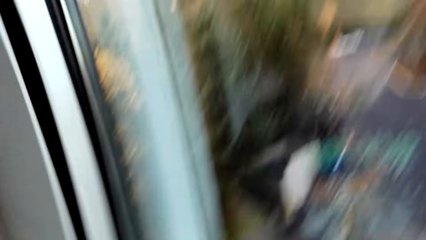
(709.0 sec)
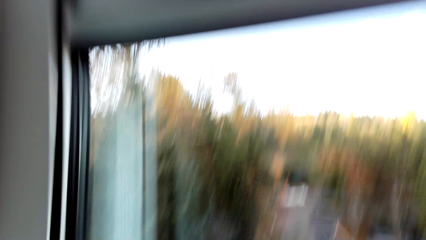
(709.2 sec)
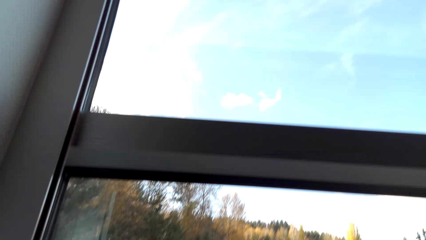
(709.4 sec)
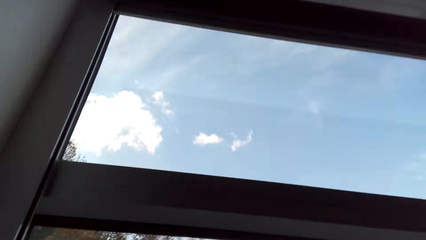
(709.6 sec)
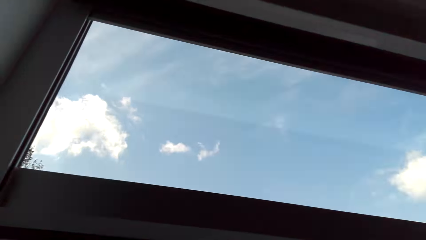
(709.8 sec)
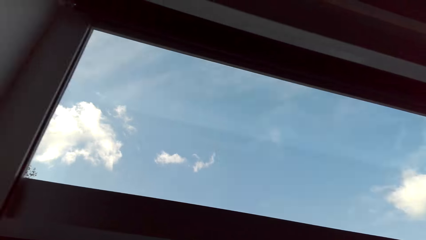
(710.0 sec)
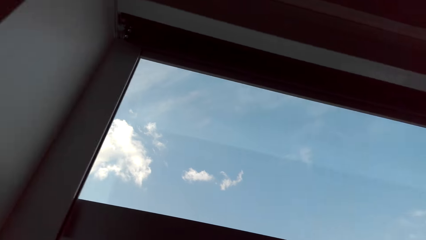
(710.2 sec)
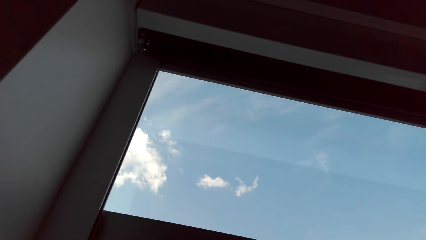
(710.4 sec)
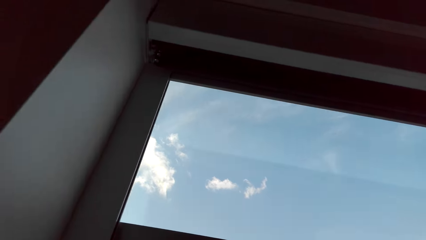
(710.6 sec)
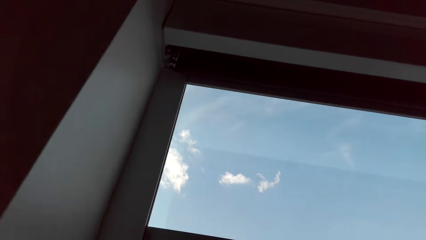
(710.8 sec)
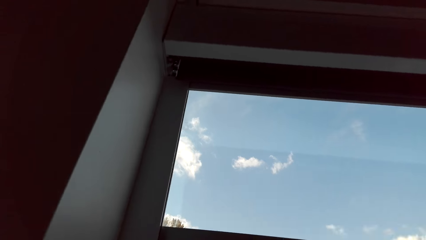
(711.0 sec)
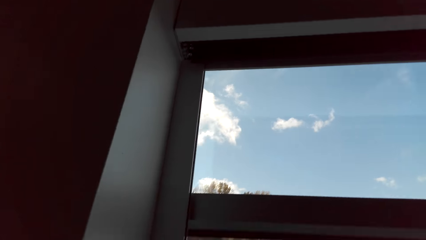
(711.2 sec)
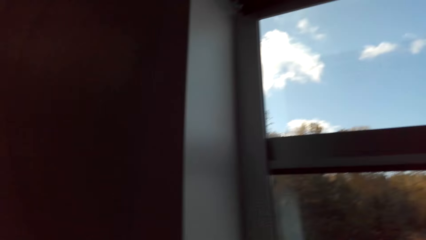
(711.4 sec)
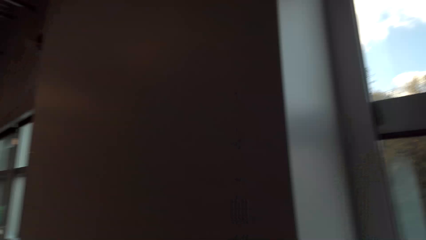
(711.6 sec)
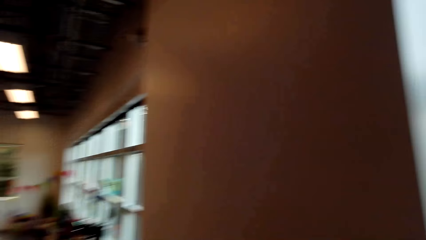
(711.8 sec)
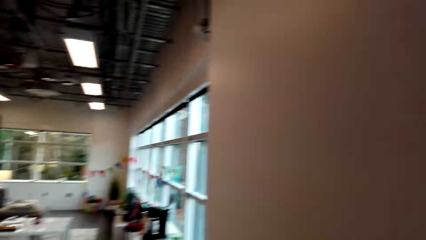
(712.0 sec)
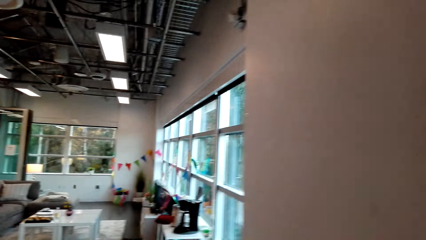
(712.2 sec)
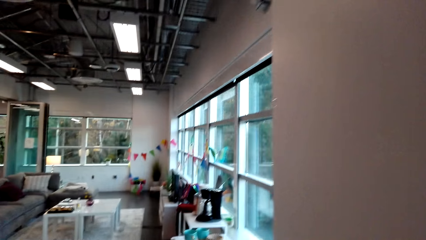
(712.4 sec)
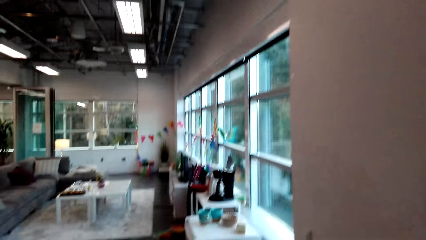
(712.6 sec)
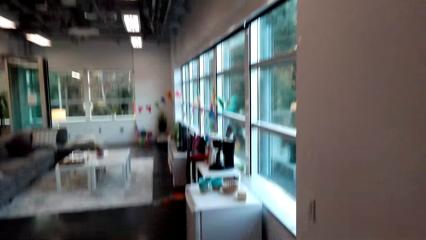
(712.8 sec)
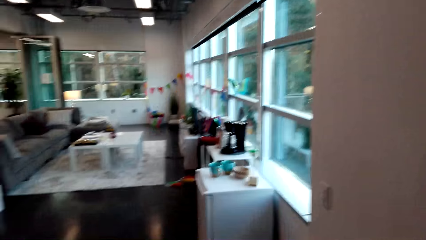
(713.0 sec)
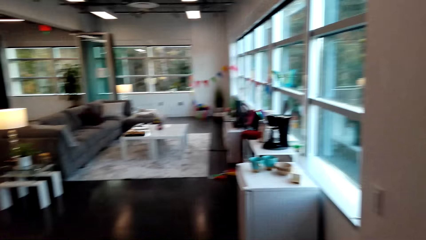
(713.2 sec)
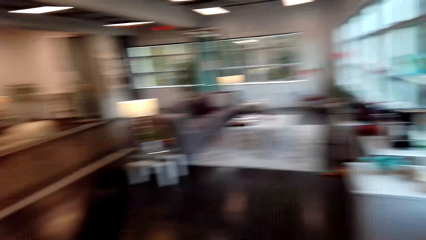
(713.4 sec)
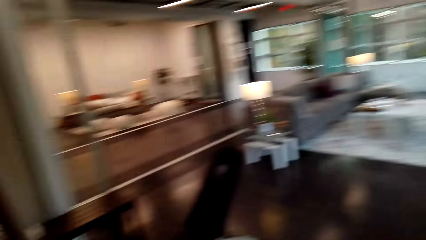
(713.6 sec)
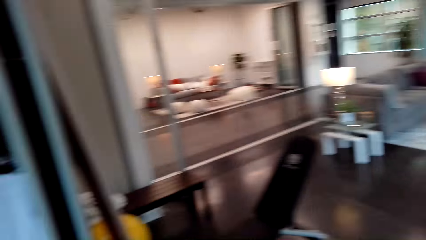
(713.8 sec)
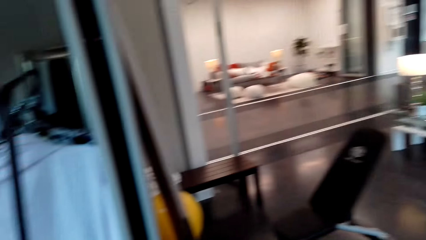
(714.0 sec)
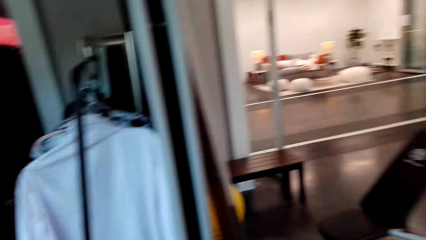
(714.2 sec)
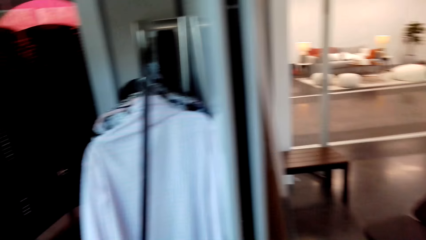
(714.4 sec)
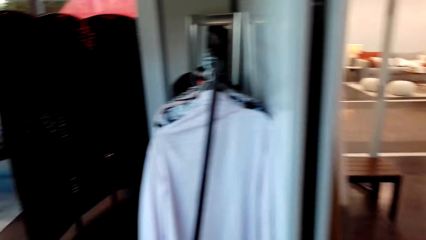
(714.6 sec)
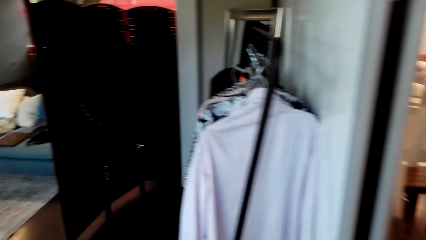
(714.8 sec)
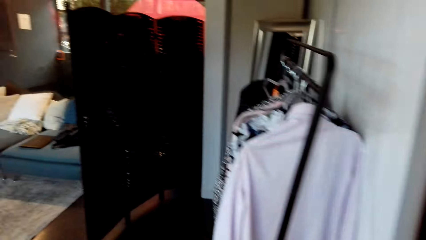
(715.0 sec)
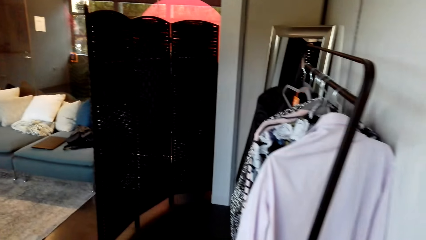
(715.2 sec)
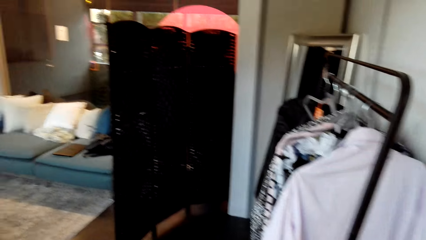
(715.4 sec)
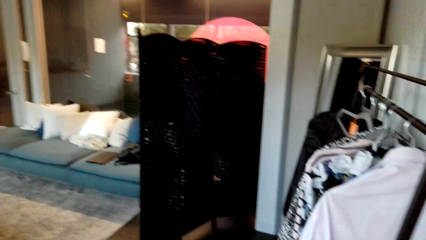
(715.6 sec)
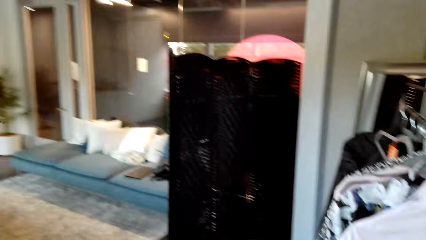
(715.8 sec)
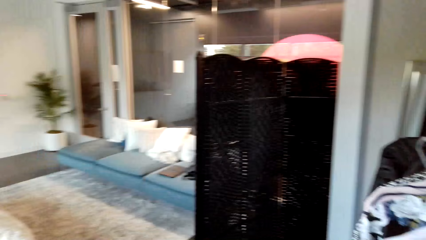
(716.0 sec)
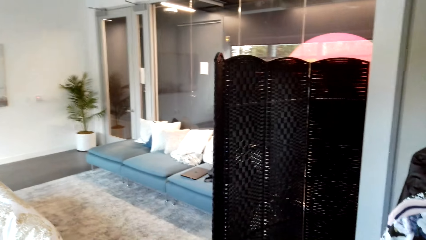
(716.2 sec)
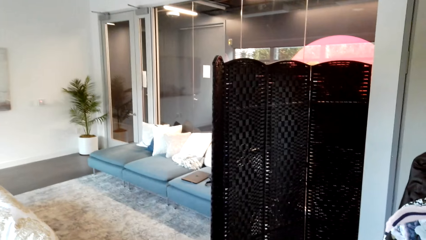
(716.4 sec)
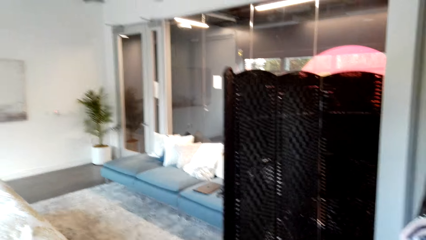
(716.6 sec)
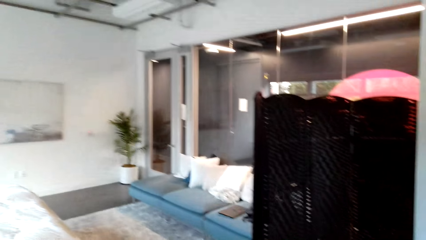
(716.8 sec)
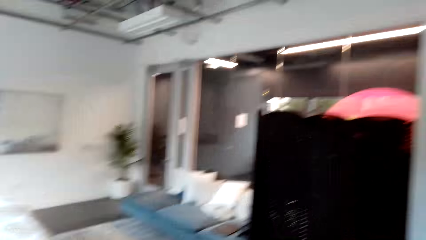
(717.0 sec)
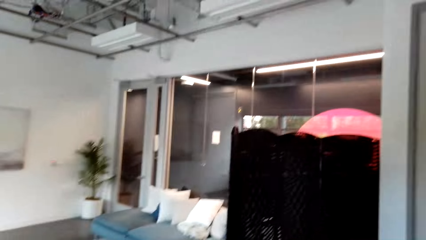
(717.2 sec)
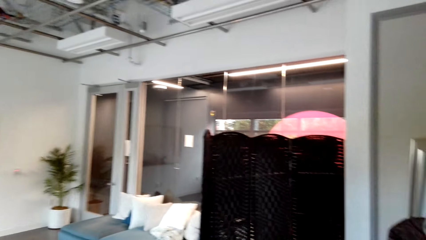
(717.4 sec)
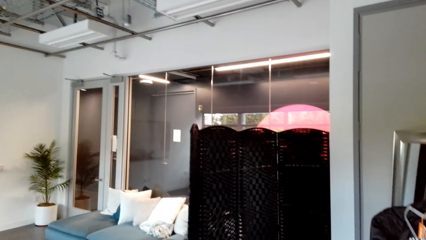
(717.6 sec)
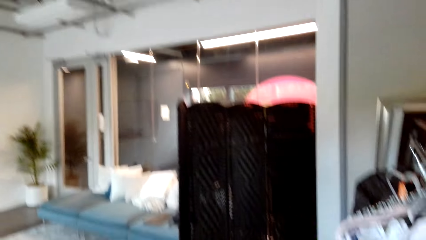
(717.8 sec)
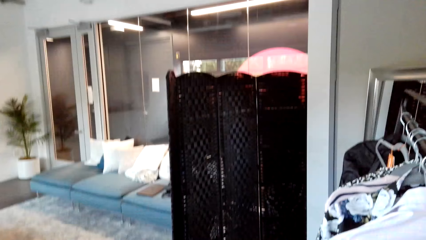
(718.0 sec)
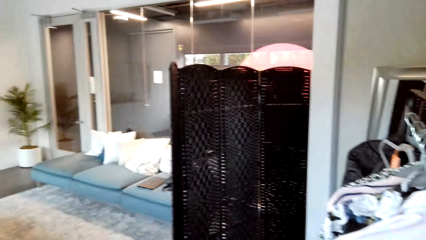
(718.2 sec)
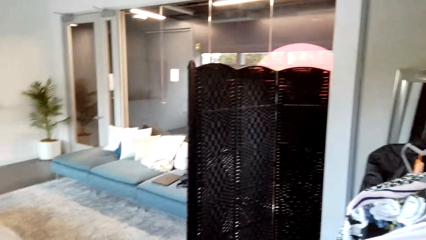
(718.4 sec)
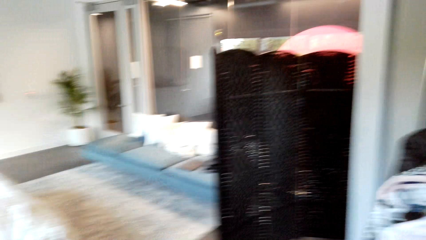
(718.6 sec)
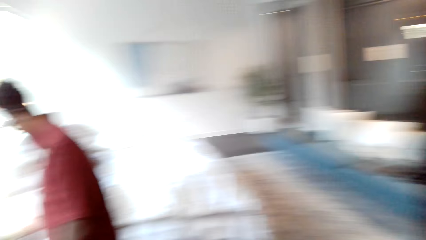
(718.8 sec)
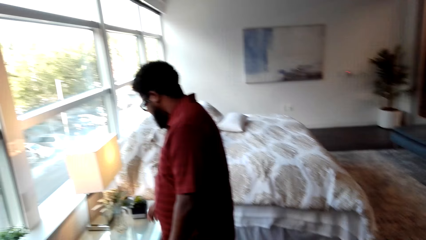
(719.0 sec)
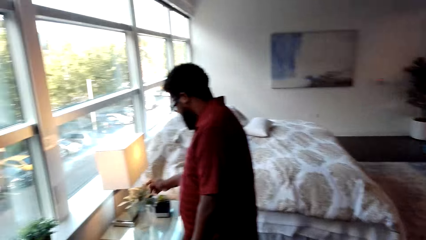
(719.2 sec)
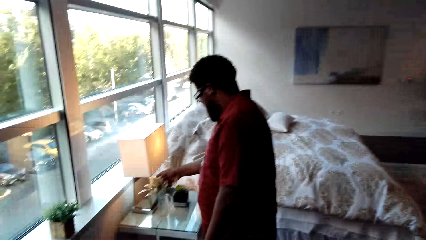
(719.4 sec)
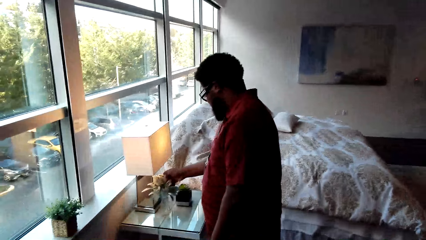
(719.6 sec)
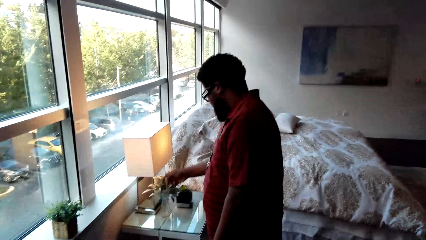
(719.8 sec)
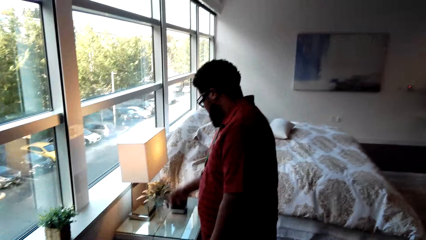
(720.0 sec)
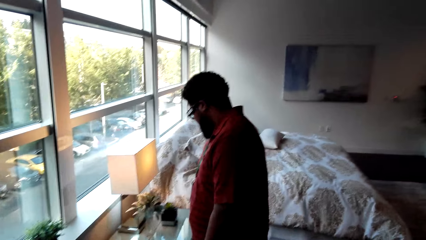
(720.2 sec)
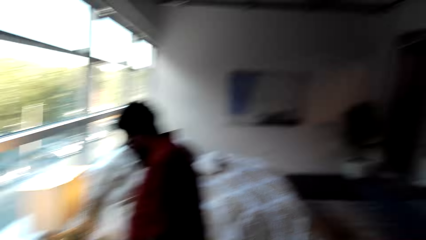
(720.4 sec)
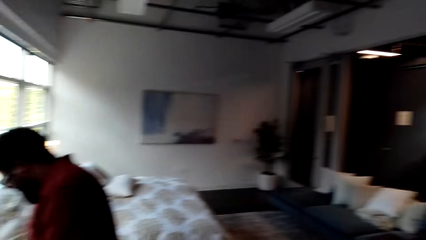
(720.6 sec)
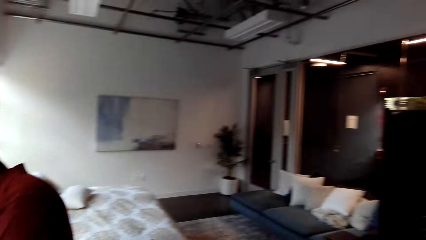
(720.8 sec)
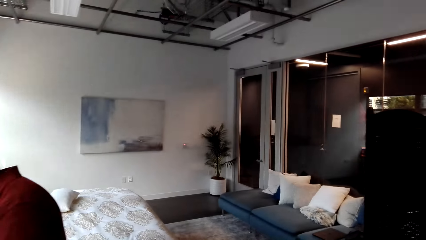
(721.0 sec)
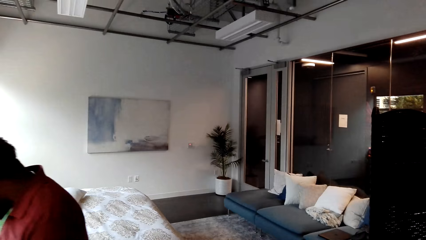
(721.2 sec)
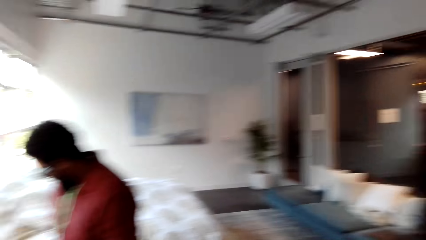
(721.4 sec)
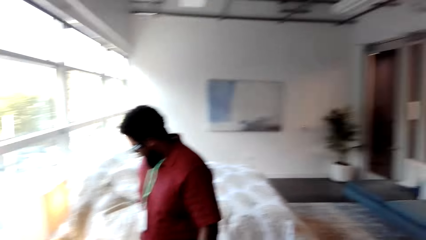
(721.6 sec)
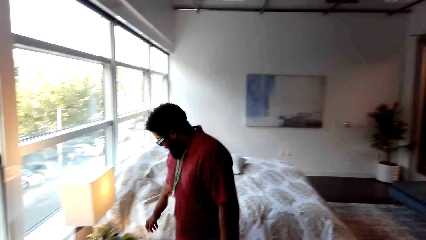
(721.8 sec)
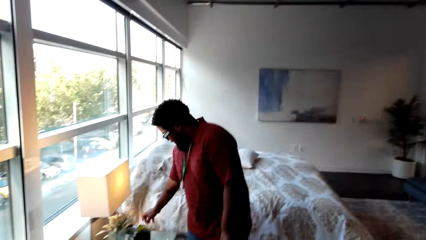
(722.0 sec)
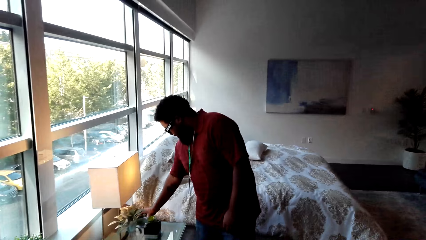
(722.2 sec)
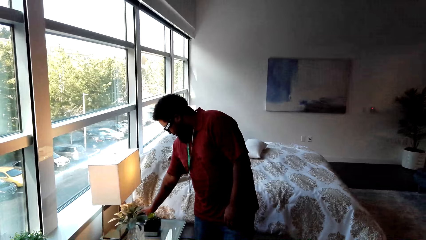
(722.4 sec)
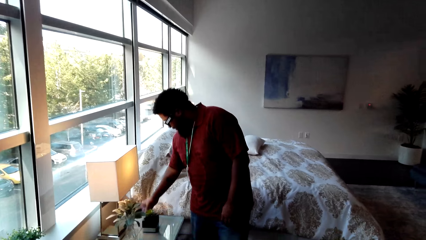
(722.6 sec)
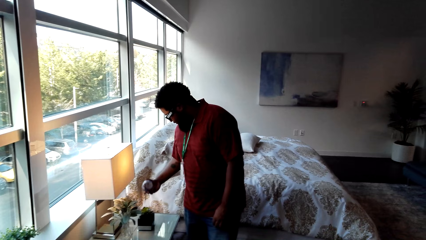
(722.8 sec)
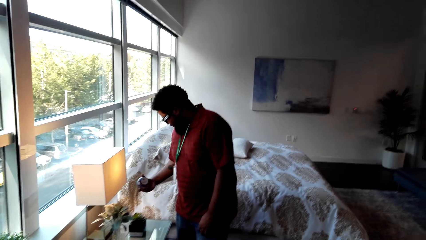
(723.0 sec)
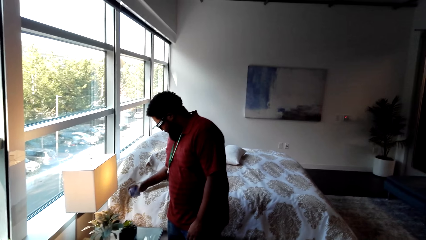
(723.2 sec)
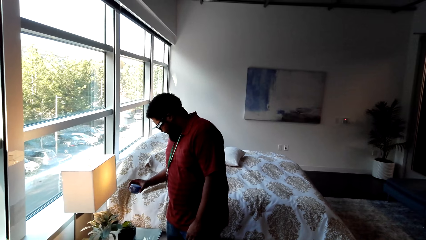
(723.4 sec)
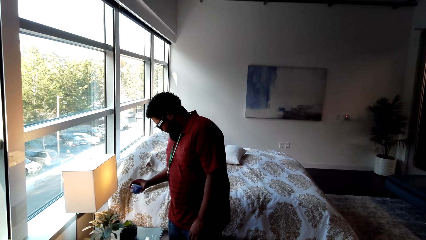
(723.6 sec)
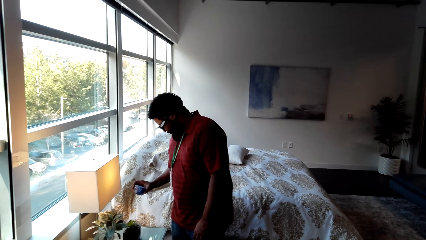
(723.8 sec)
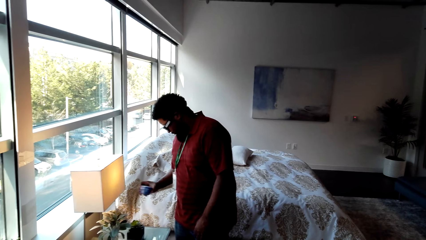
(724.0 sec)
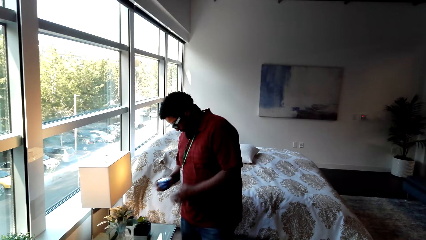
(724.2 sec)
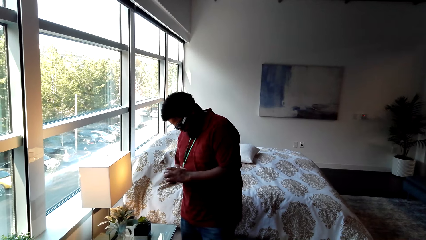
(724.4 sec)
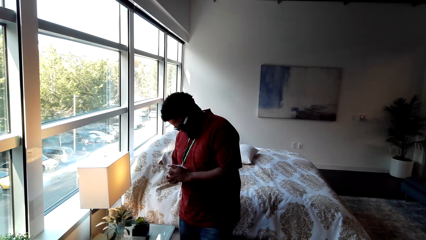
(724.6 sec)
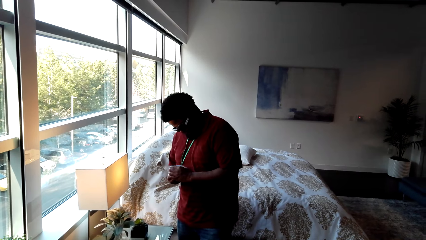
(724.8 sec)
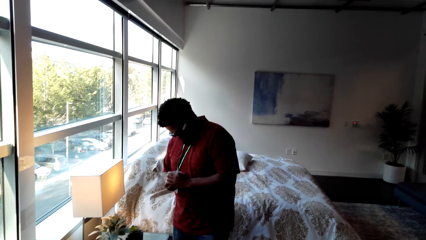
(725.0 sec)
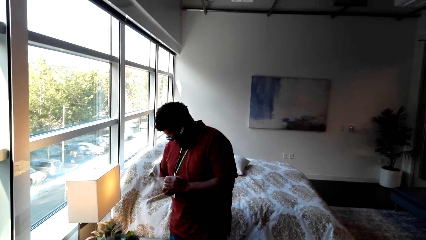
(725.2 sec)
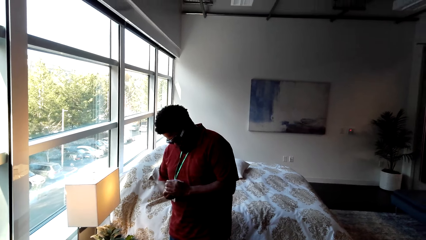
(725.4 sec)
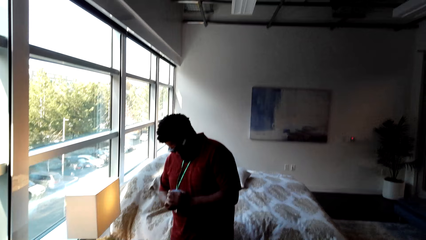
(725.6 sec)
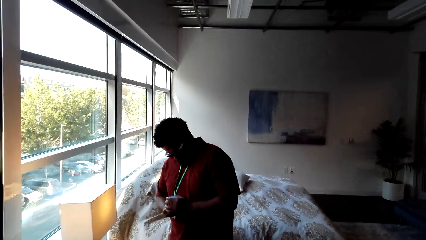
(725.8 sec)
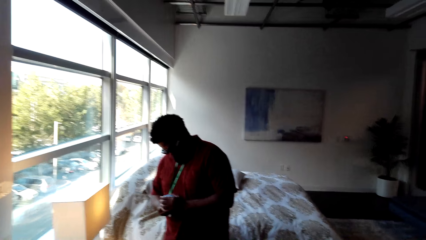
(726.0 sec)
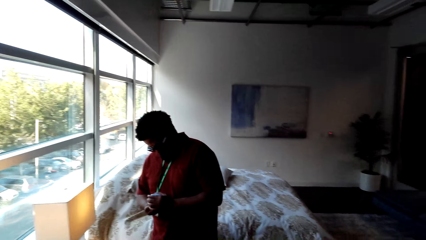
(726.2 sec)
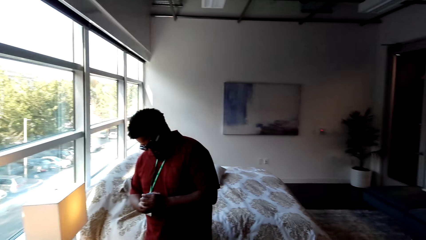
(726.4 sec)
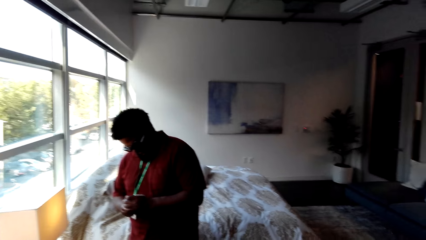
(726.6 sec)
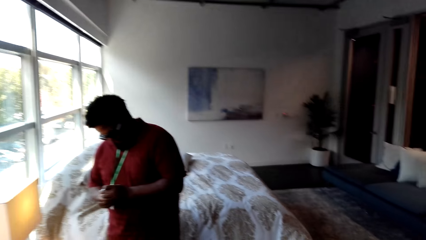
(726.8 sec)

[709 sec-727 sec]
The camera wearer looks around the bedroom area. A man holds something and picks up something.
